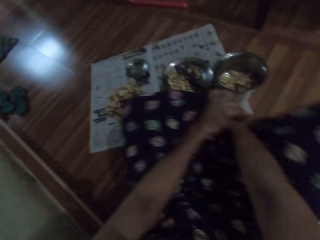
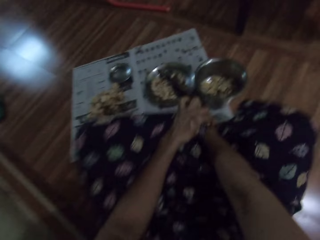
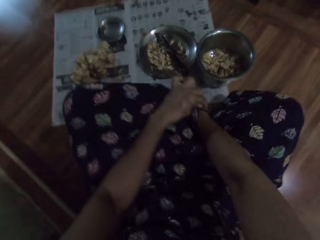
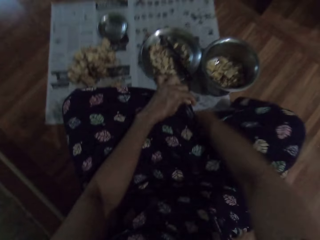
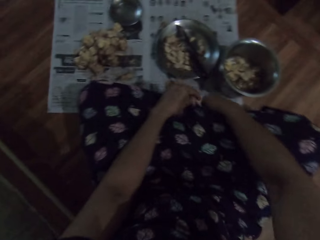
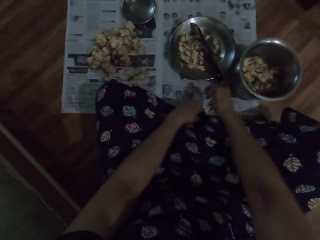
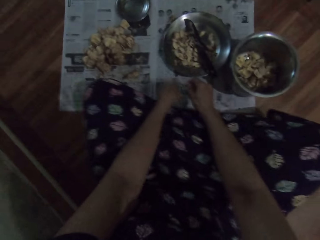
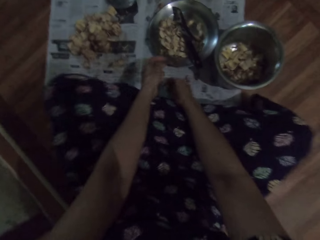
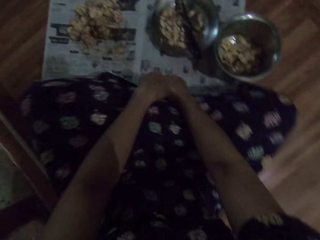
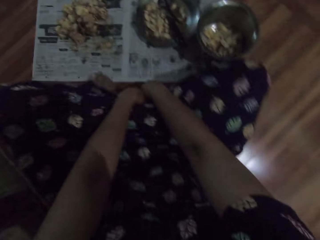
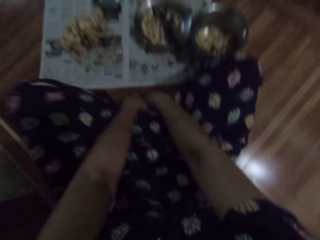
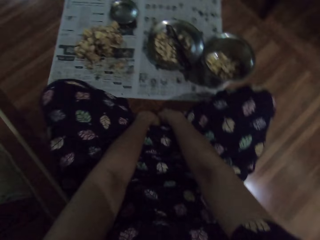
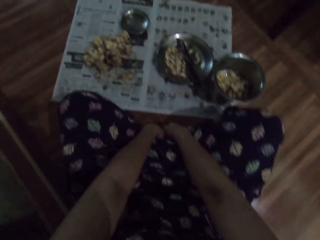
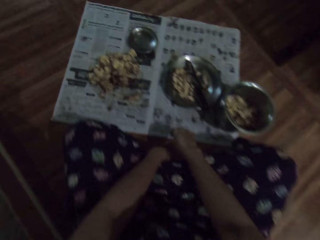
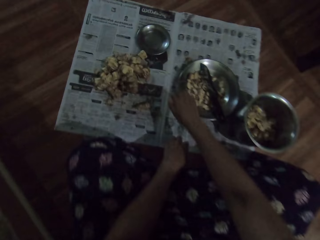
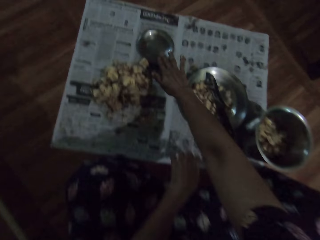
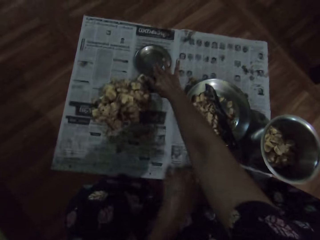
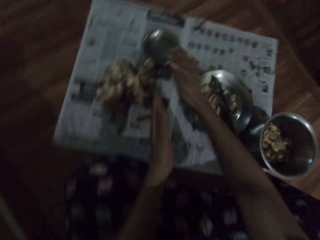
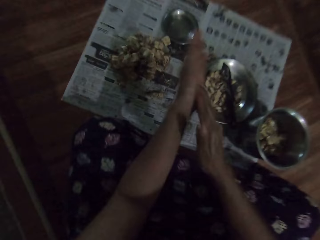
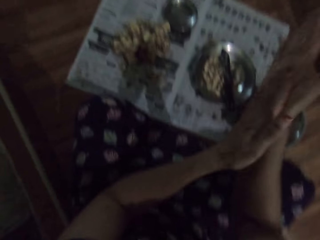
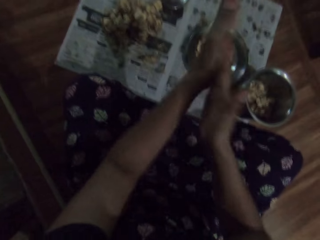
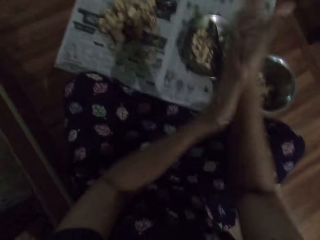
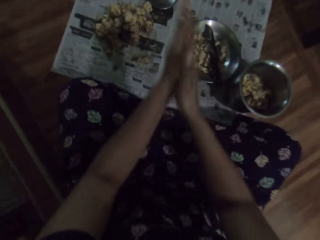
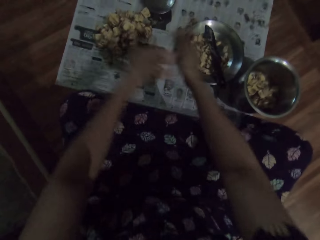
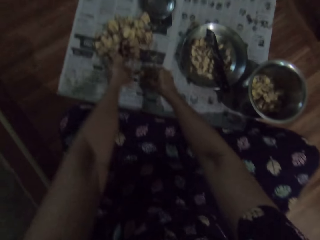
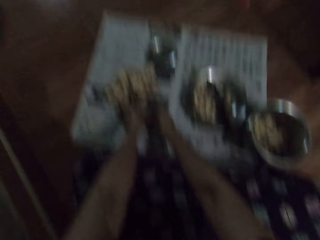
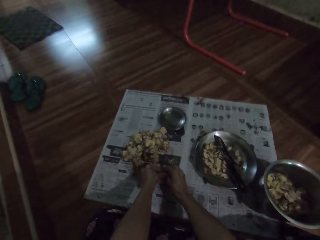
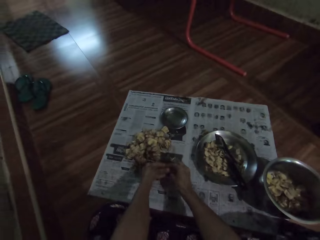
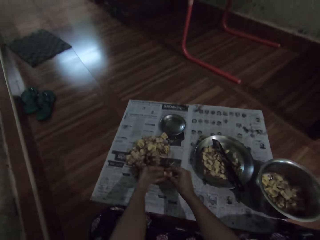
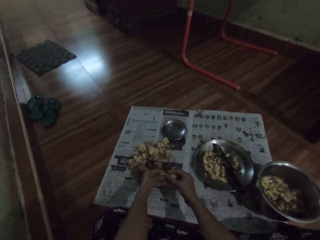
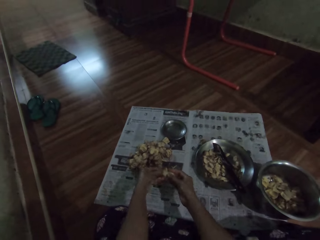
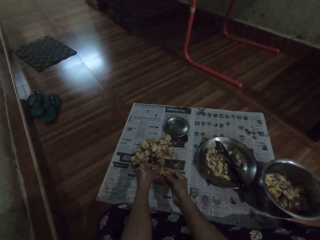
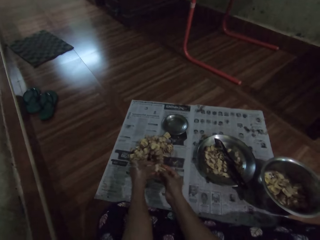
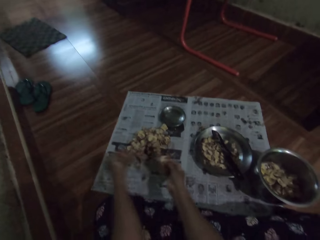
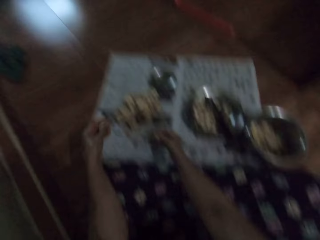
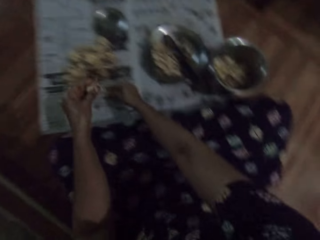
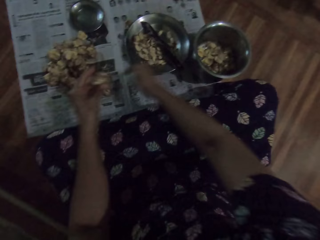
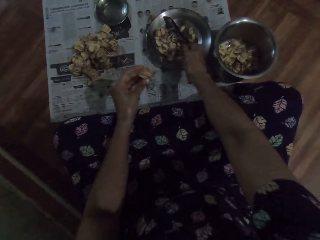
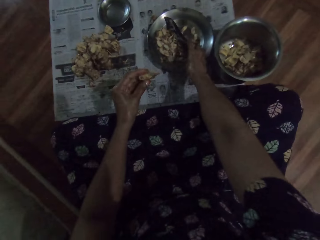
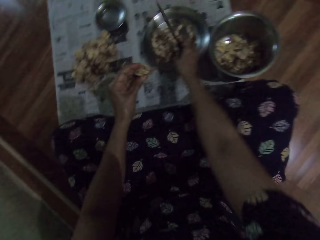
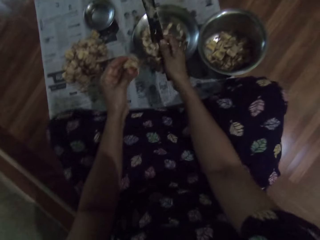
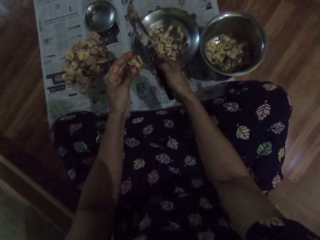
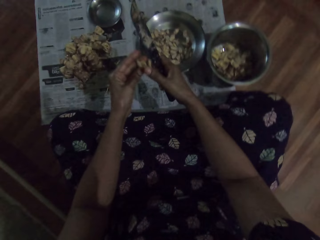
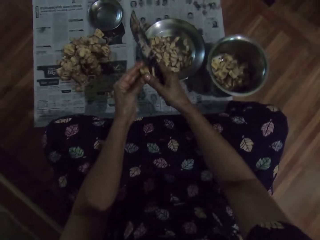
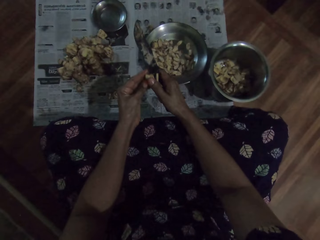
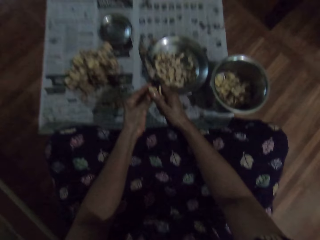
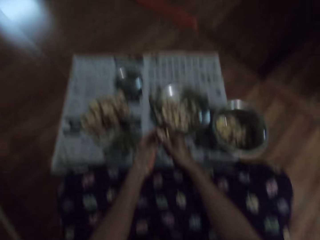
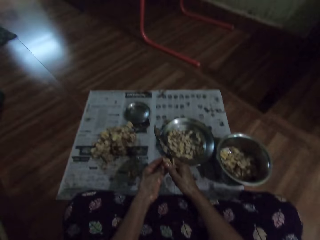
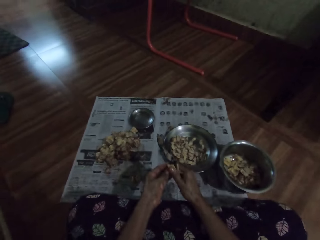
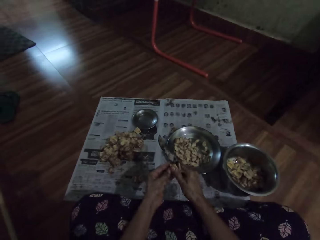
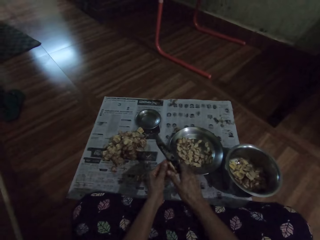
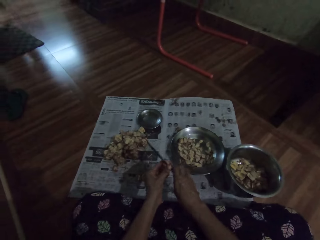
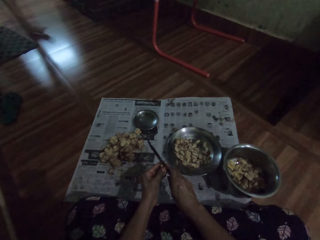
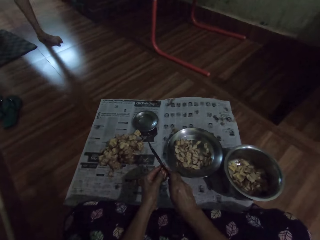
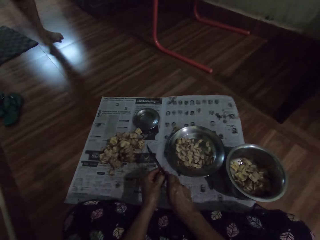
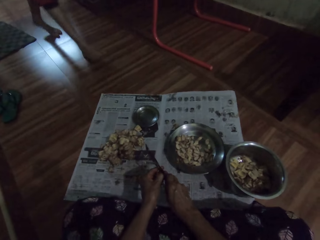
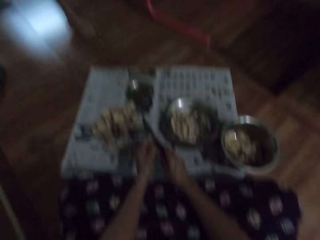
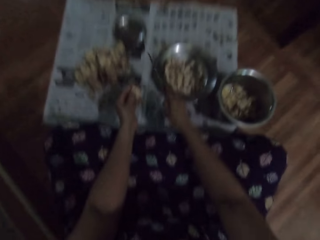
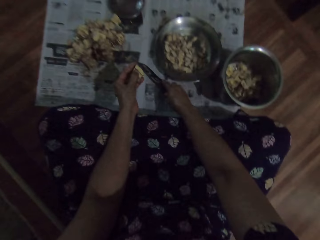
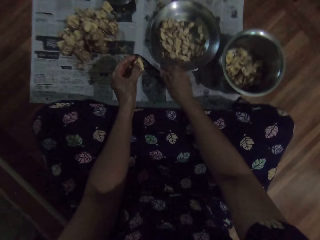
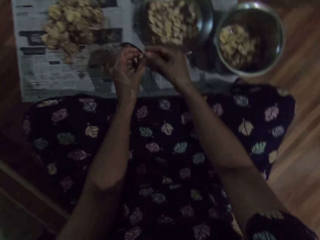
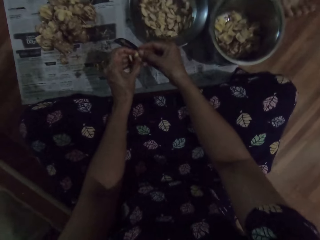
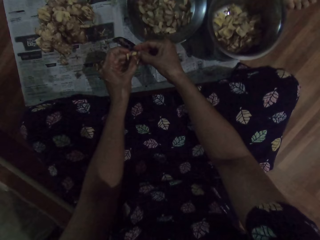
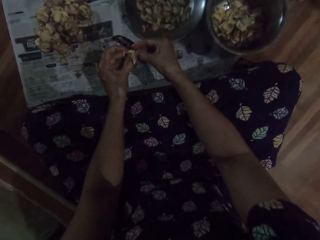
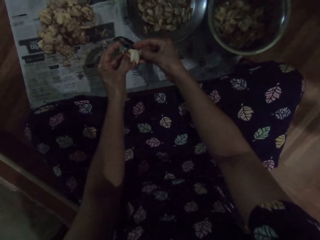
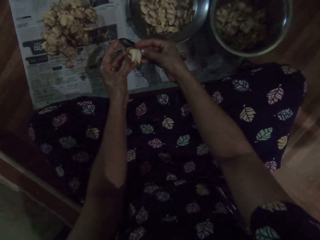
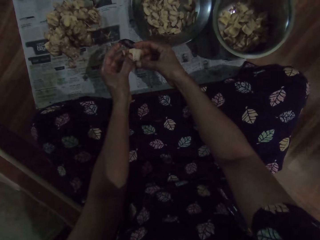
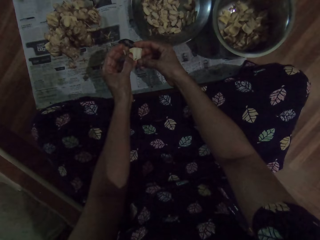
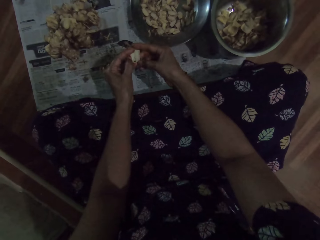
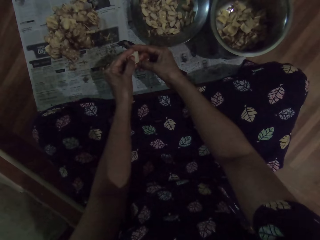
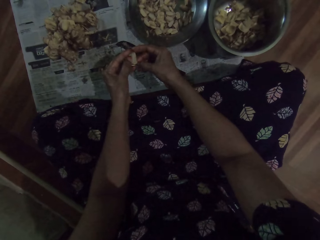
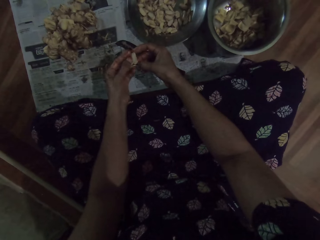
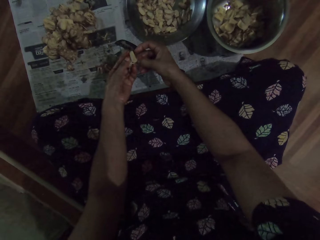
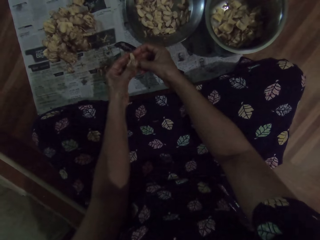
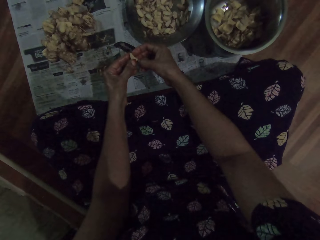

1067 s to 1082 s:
The camera wearer dips her right hand in the plate of oil on the floor. She rubs both hands. She picks the jack fruit or cashew nuts from the floor with both hands. She breaks the jack fruit with both hands, peels the cashew nuts, and drops the jack fruit on the floor with her right hand. She picks the knife from the plate on the floor with her right hand. She cuts the jack fruit in her left hand with the knife in her right hand. She peels the cashew nuts. She drops the knife in the plate on the floor with her right hand. She peels the jack fruit with both hands.

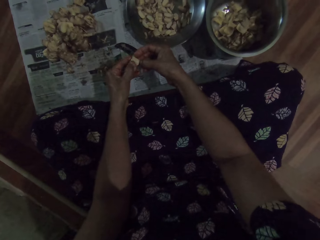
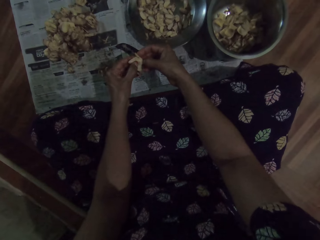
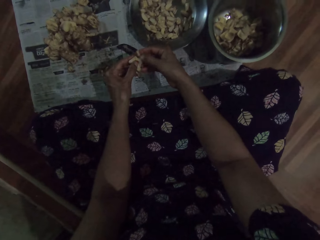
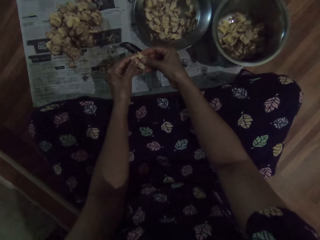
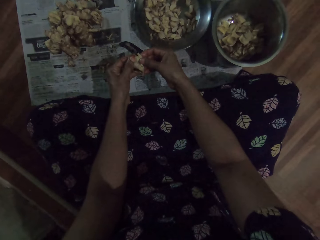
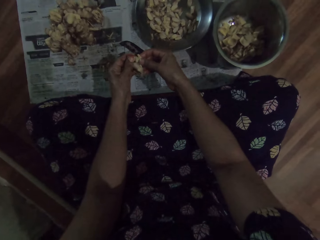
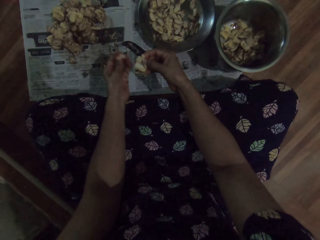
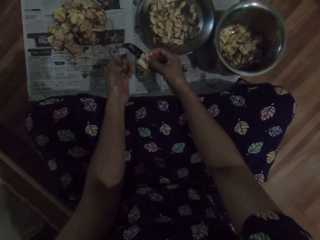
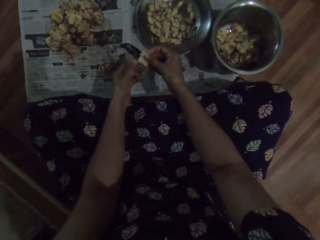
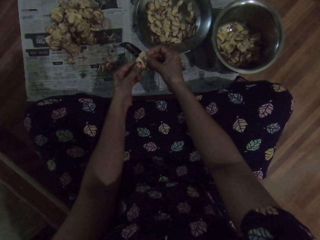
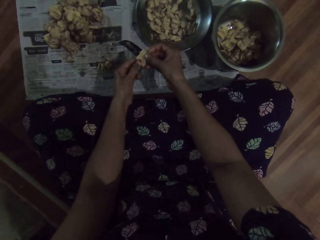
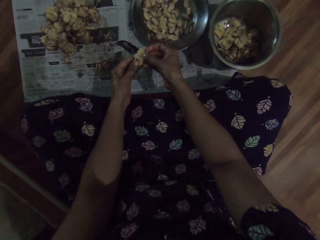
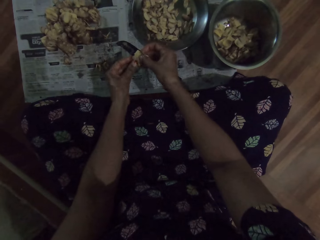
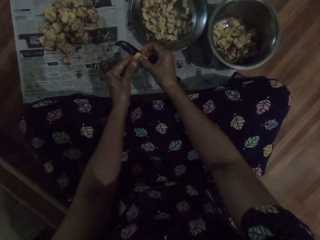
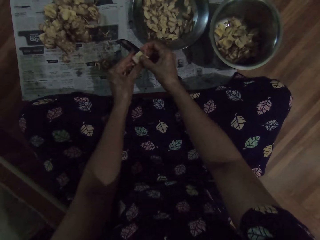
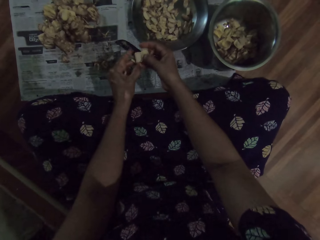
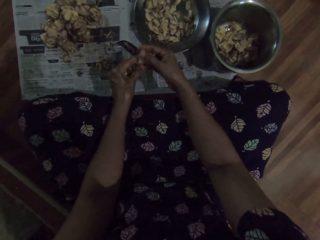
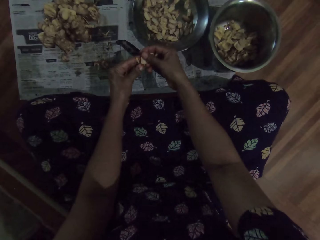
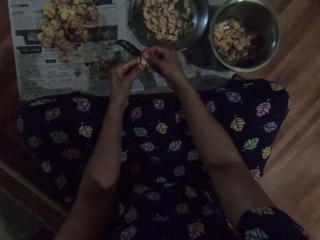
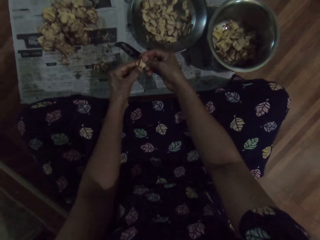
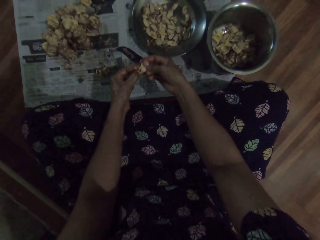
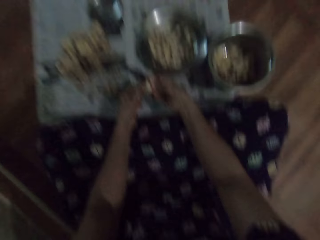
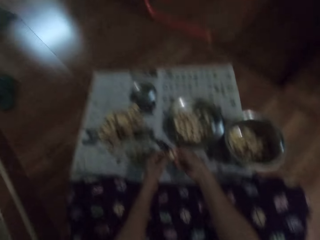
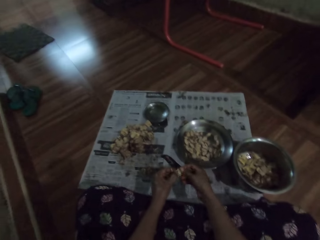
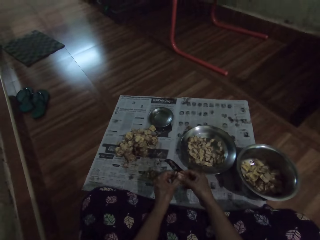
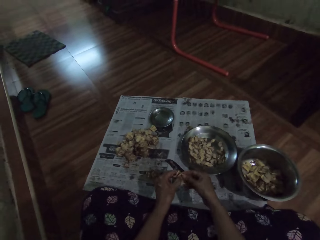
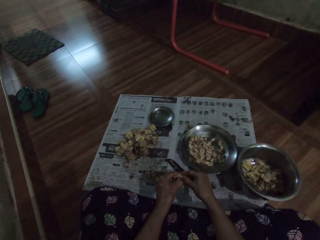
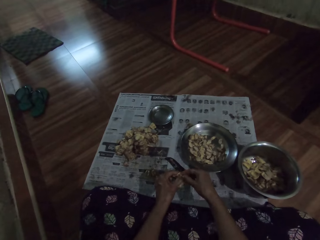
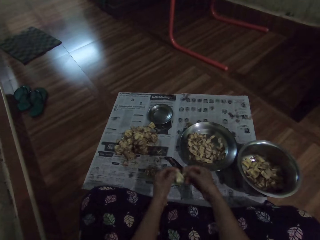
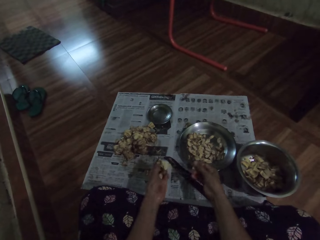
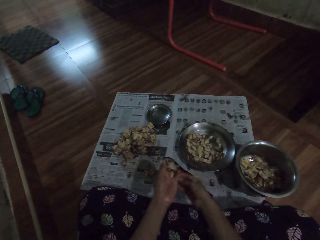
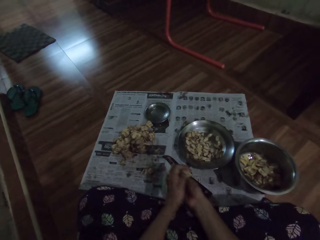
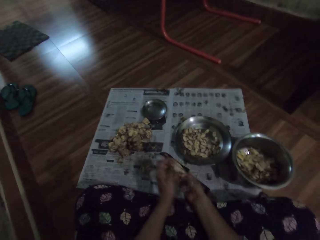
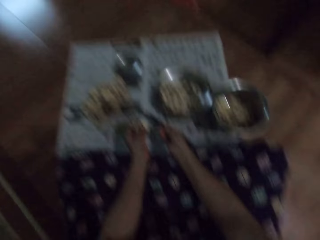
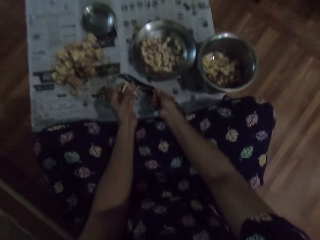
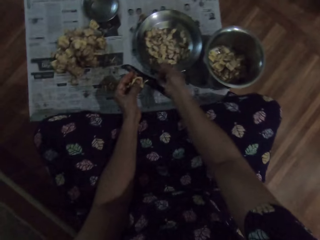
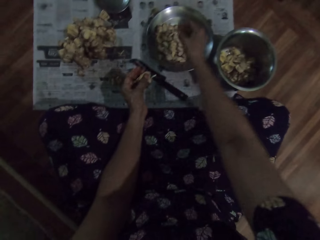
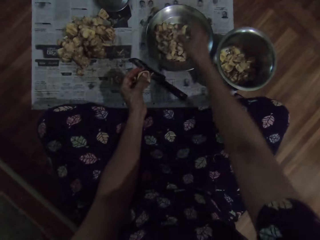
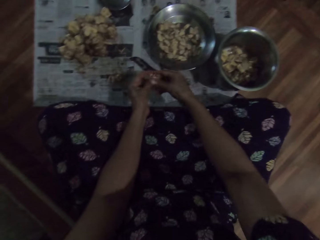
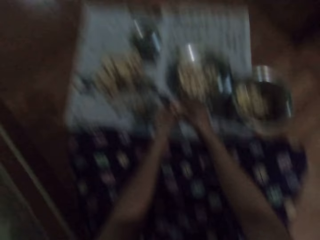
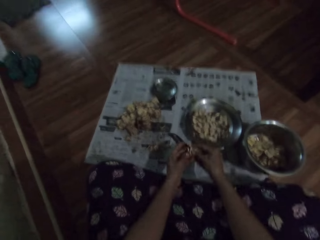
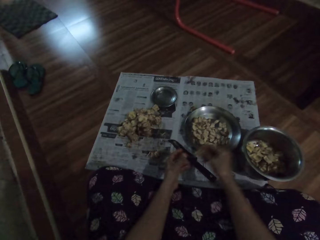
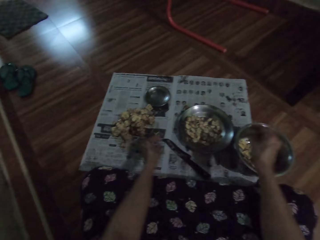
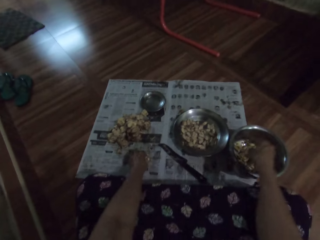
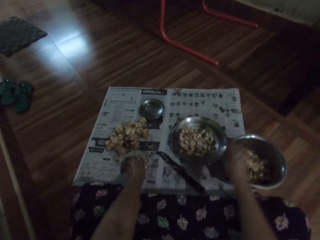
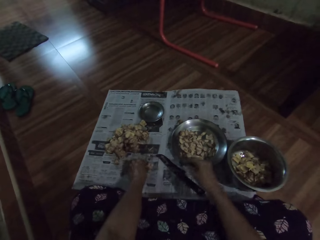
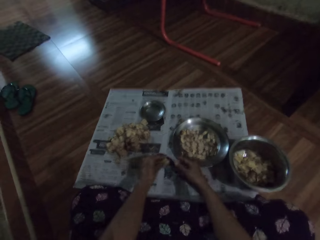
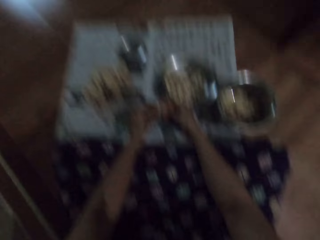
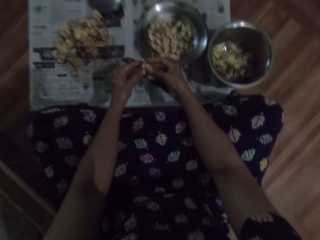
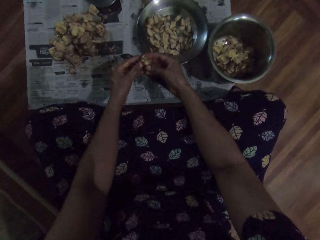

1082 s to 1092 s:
The camera wearer looks around the room. She peels the cashew nuts. She drops the jack fruit in the plate on the floor with her right hand. She passes the peel from her left hand to her right hand. She peels the cashew nuts. She drops the peel in the bowl on the floor with her right hand. She picks the jack fruit from the floor with her left hand. She puts the cashew nuts in the plate. She peels the jack fruit with both hands.
